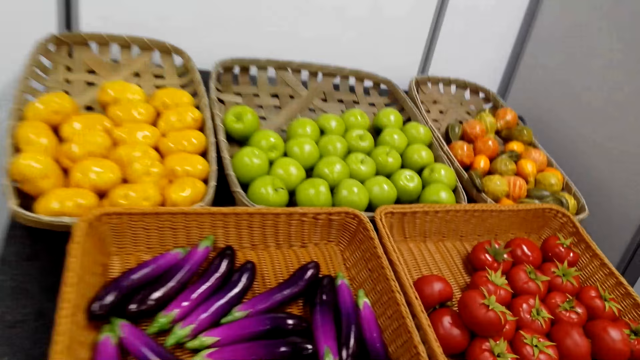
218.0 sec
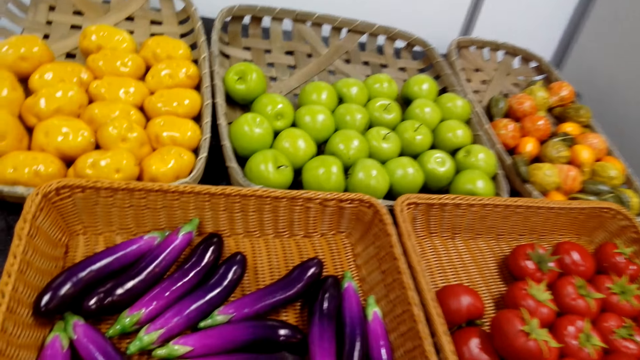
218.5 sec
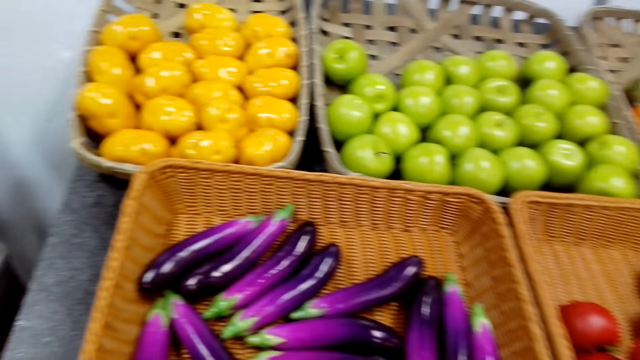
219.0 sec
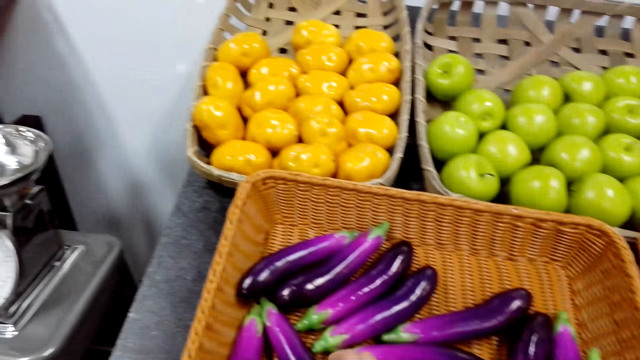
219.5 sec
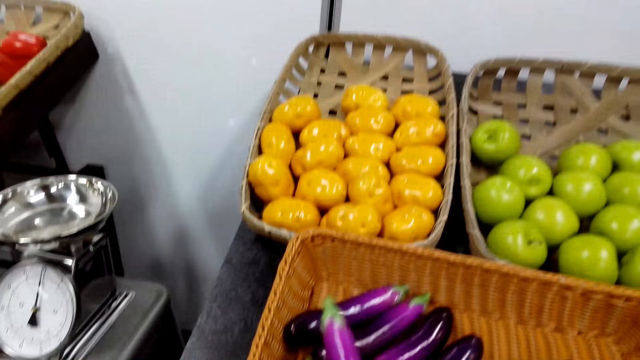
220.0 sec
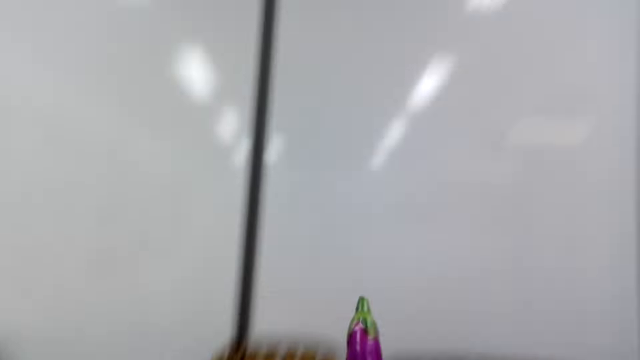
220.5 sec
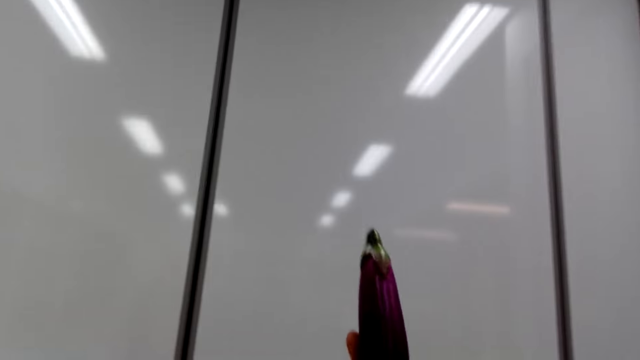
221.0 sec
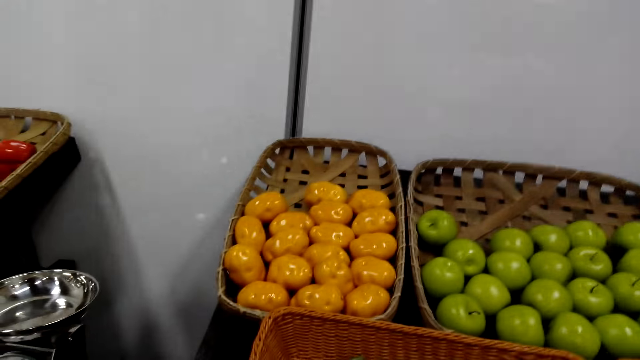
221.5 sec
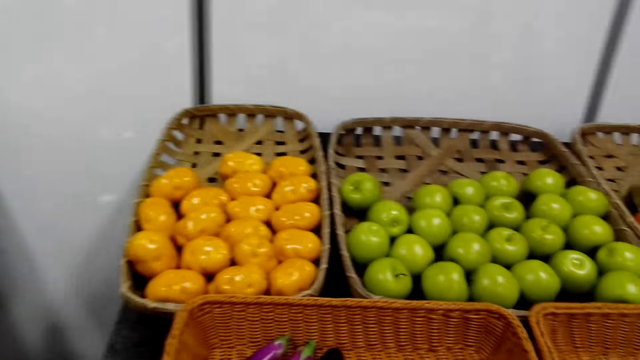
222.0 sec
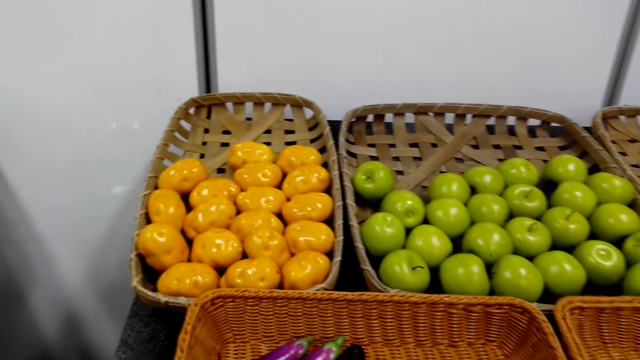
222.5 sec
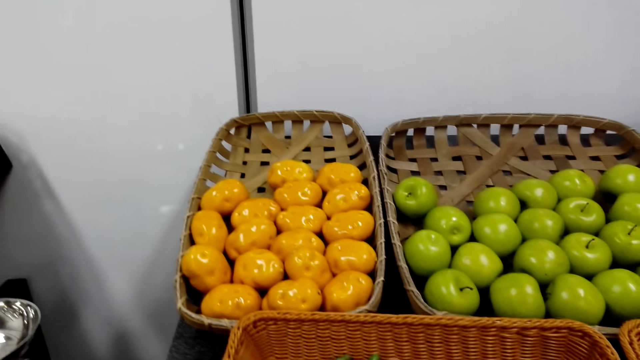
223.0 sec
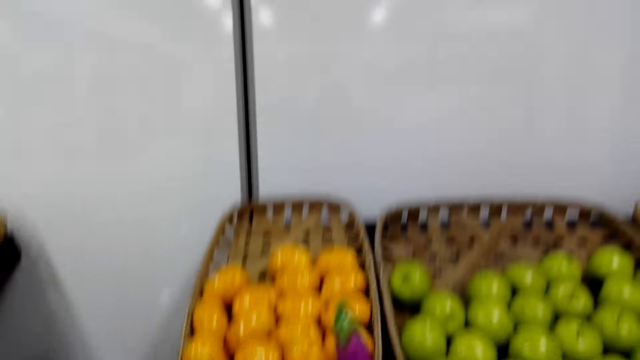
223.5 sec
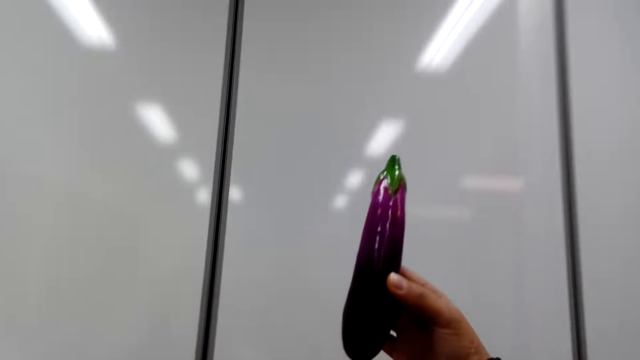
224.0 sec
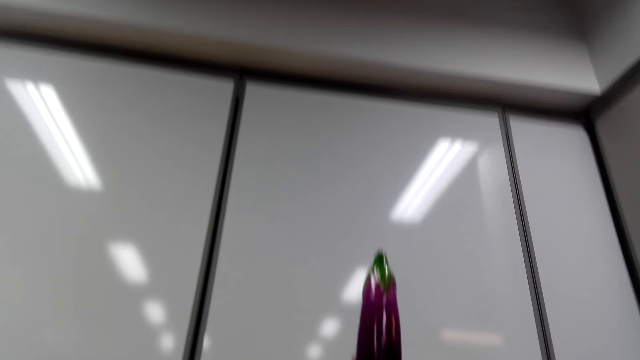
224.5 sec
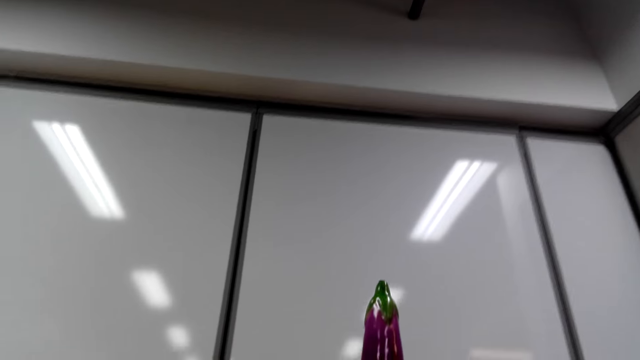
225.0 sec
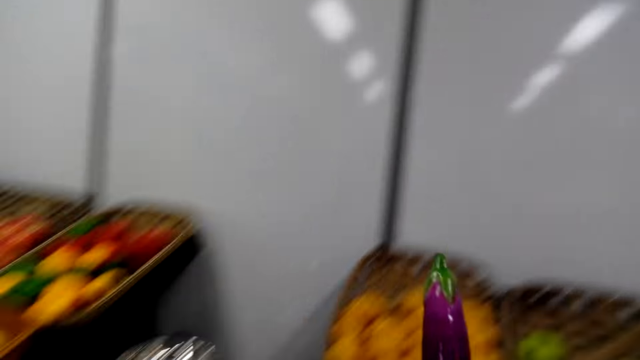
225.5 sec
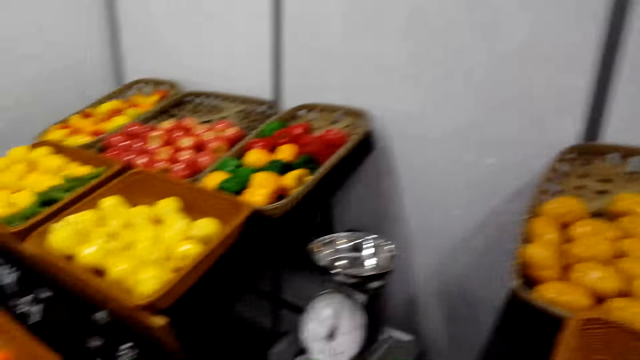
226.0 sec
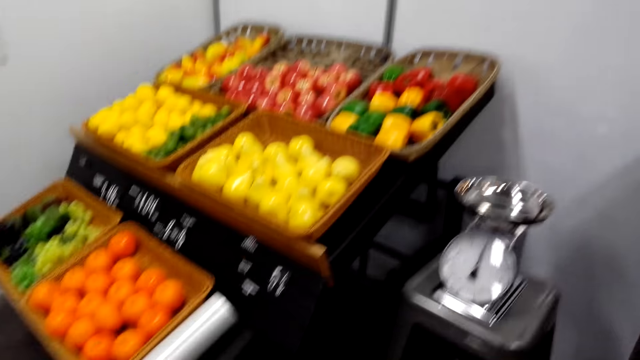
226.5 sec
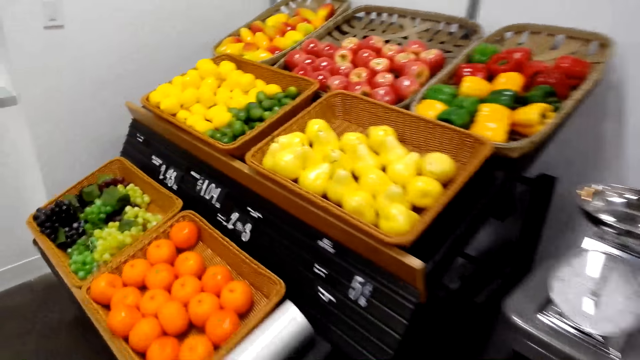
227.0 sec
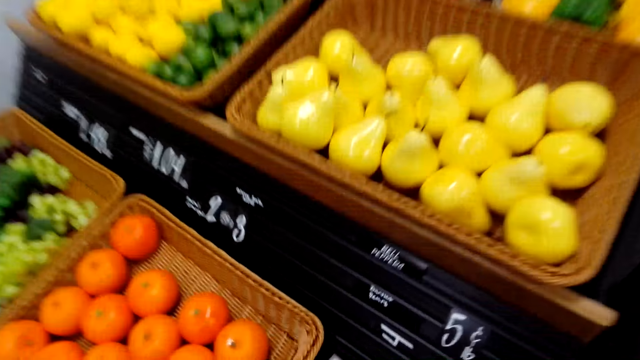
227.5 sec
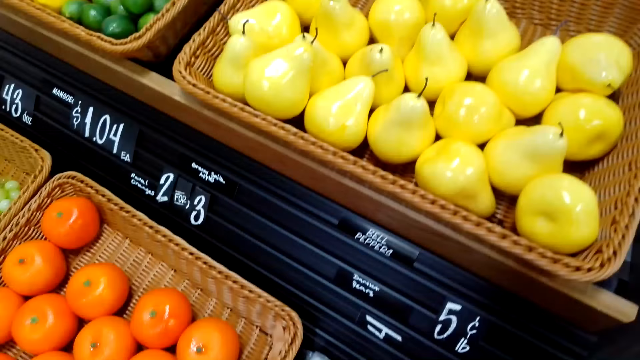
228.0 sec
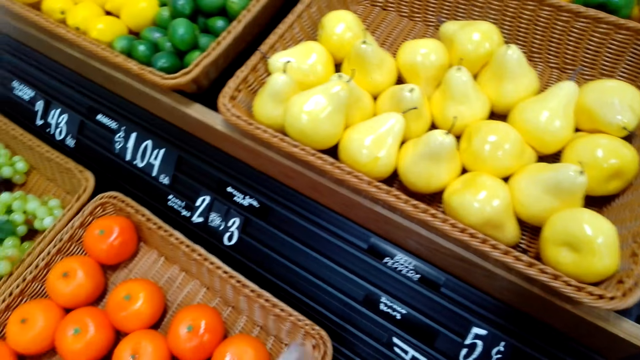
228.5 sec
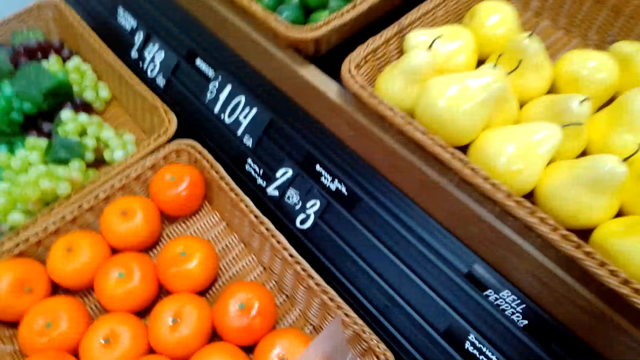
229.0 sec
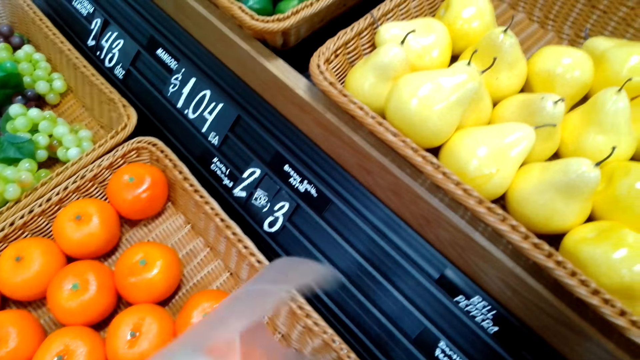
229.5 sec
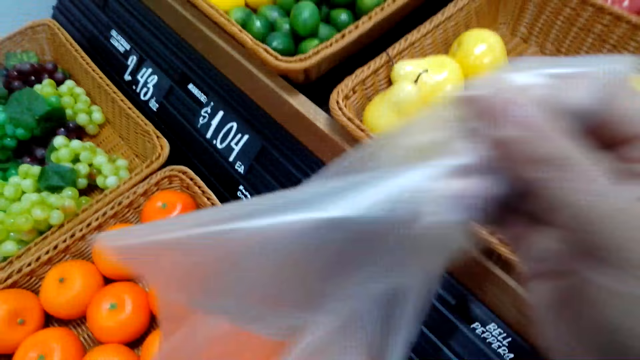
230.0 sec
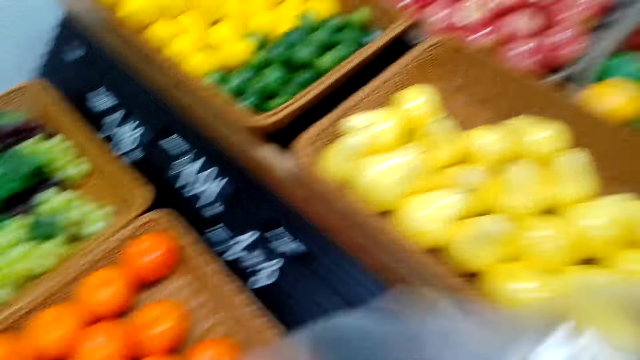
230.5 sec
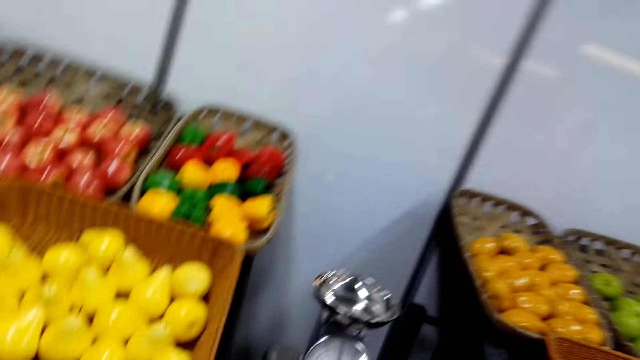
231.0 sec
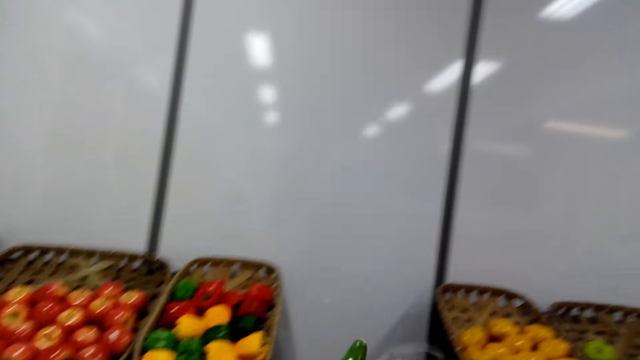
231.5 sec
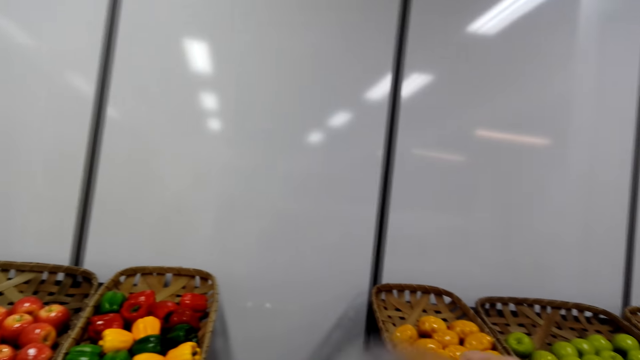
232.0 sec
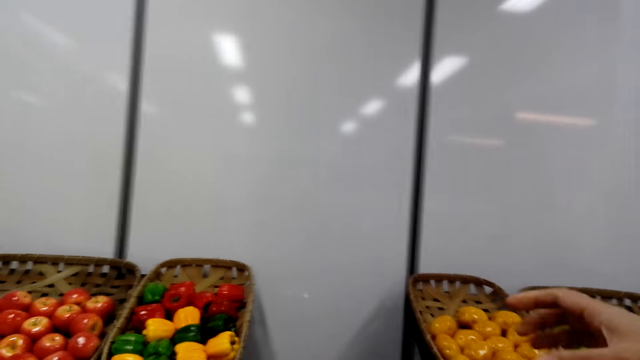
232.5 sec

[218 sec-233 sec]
The camera wearer picks the eggplant from the tray. They check the eggplant. They pick a packing bag and adjust the nylon bag.

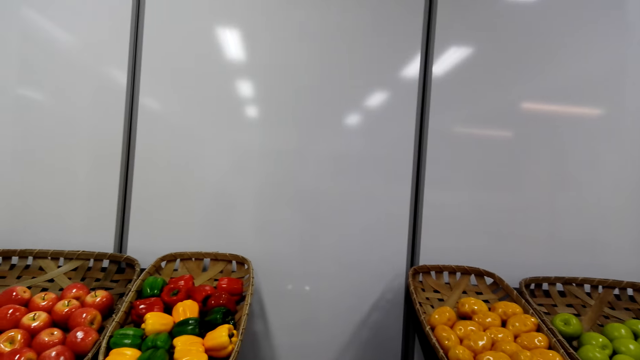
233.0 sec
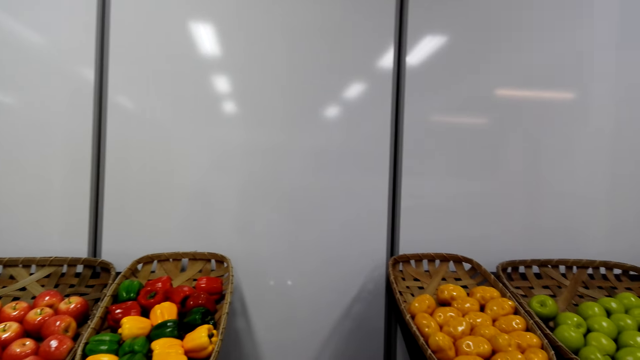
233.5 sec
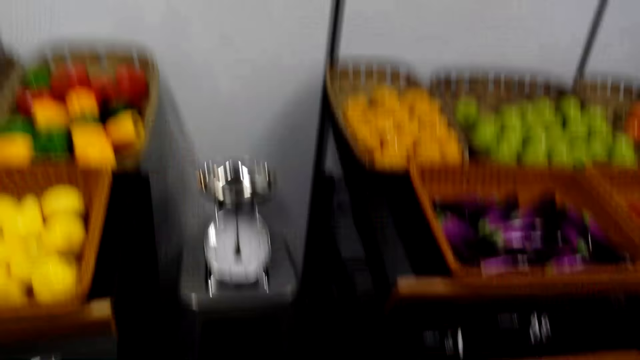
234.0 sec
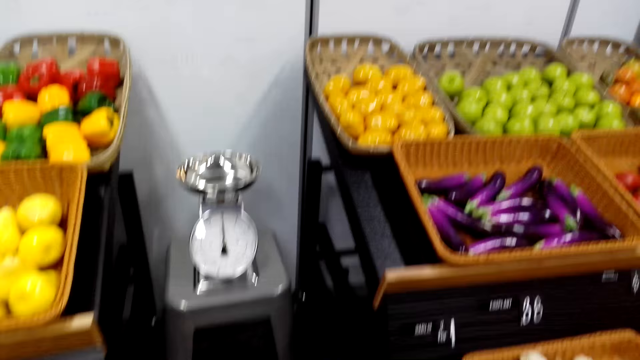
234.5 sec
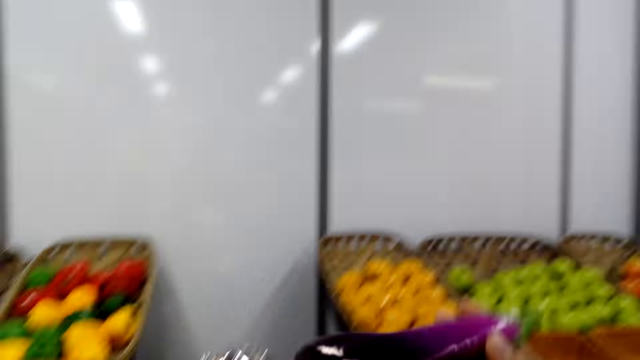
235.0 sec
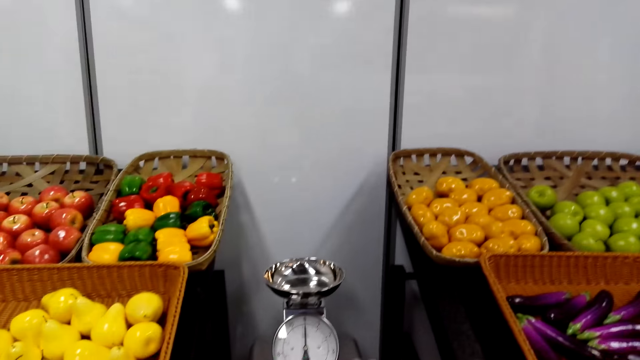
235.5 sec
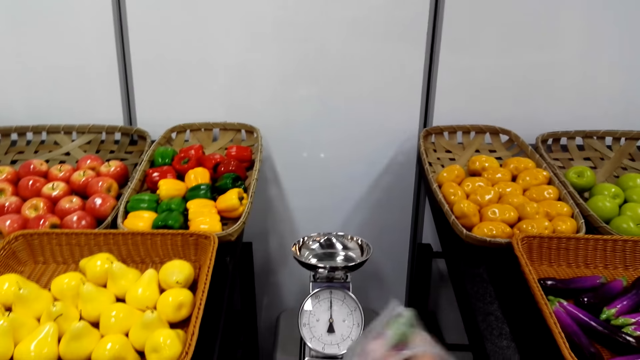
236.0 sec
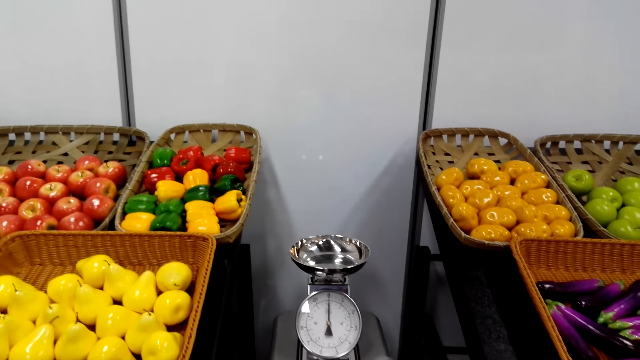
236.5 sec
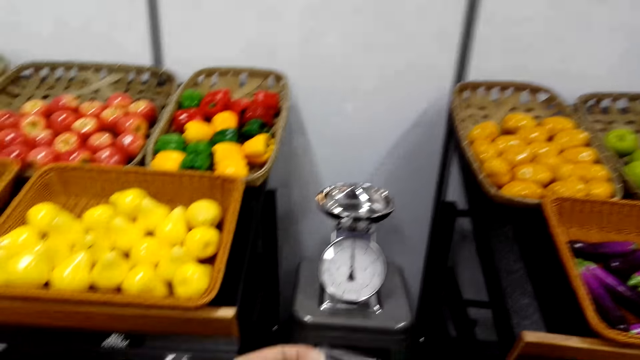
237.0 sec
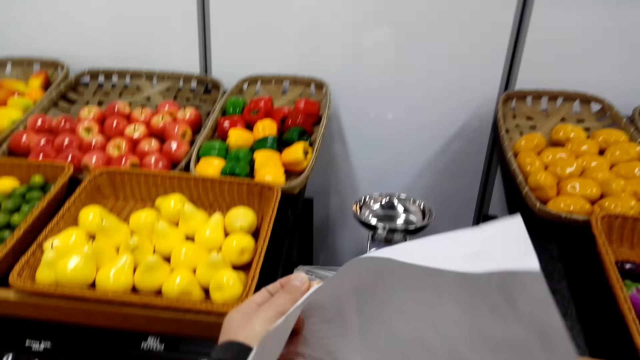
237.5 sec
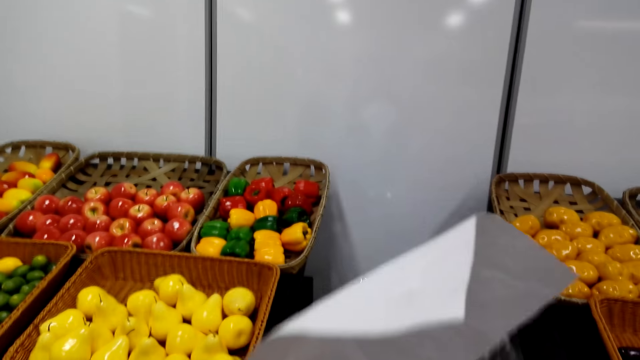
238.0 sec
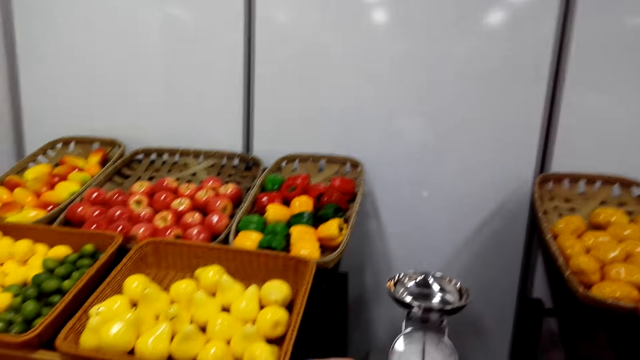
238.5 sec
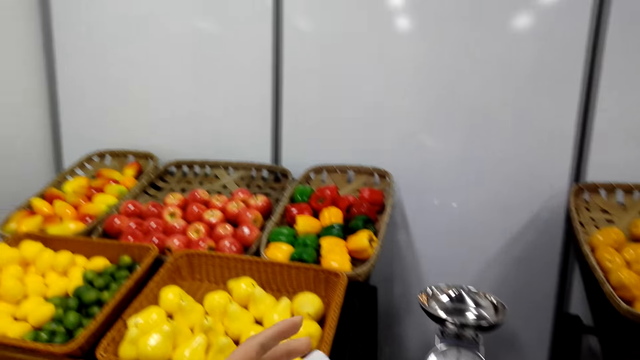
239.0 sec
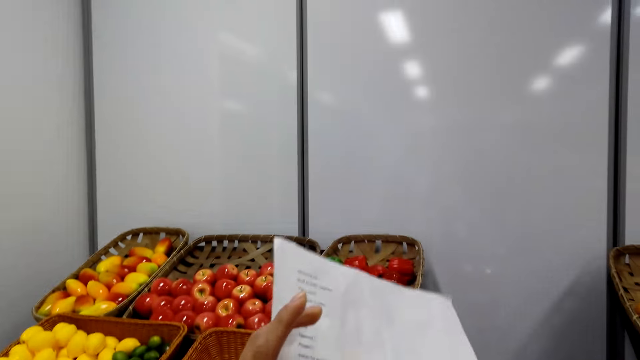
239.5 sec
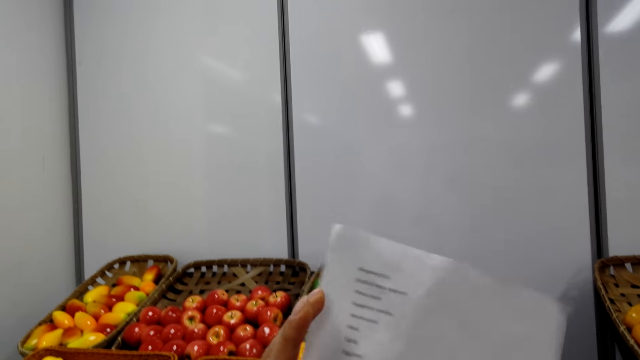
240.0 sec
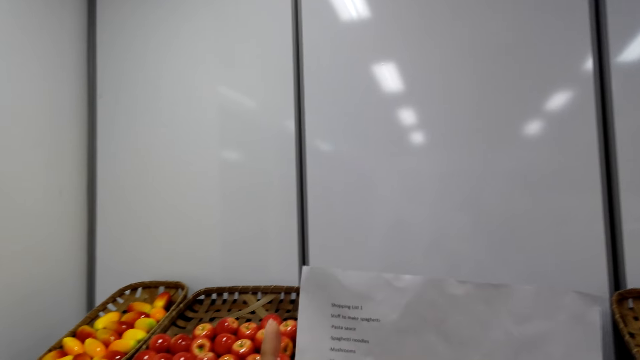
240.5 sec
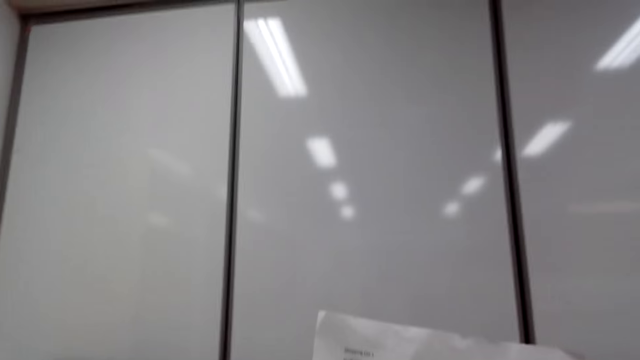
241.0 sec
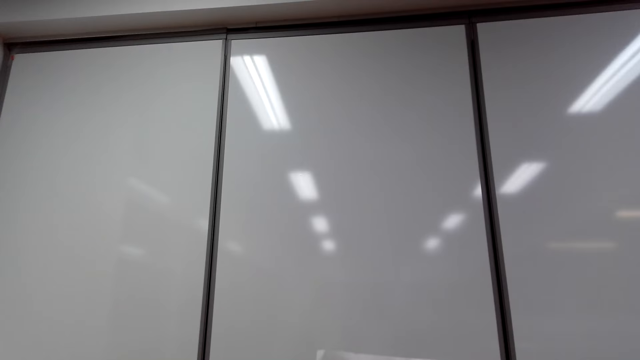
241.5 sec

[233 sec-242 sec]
The camera wearer puts the eggplant in the nylon bag. They check the list in hand.
